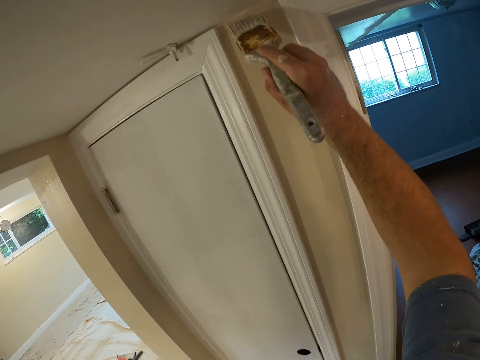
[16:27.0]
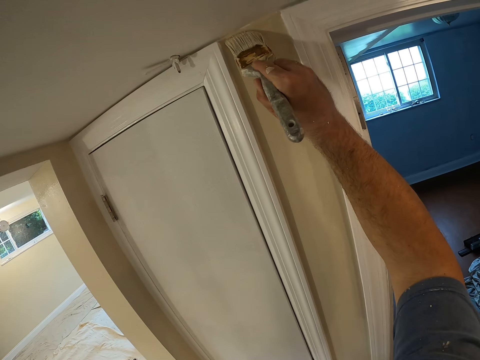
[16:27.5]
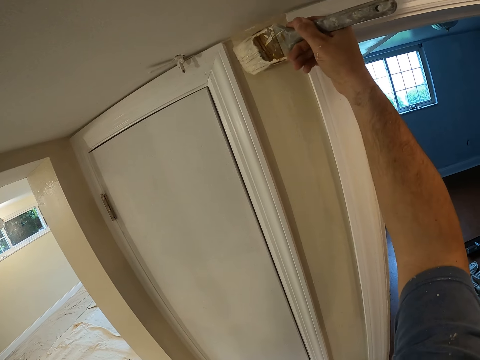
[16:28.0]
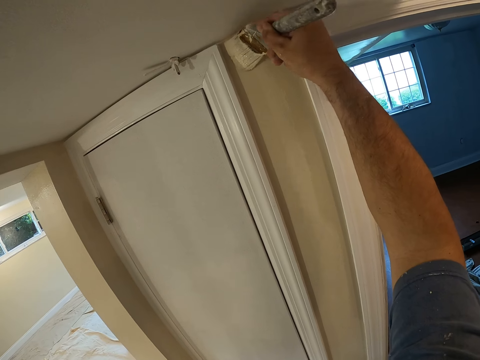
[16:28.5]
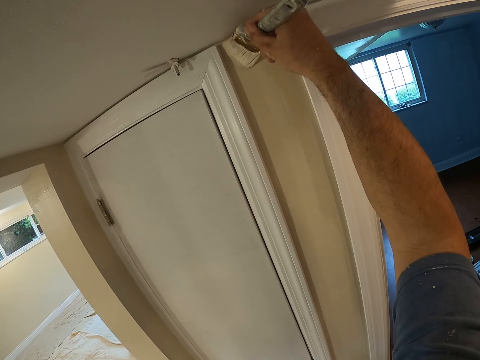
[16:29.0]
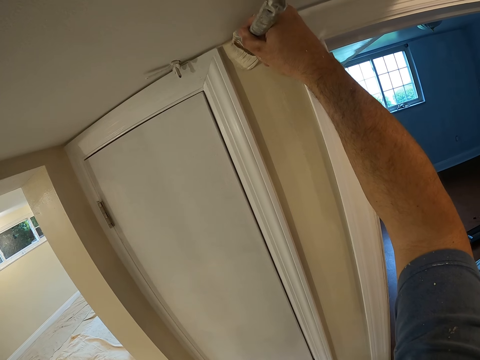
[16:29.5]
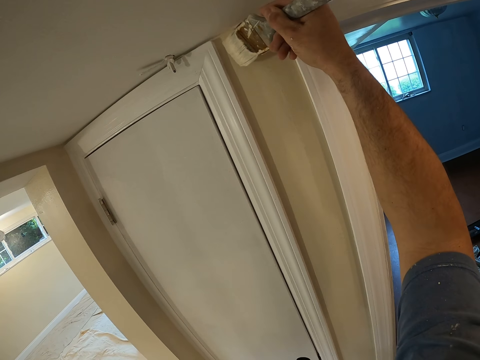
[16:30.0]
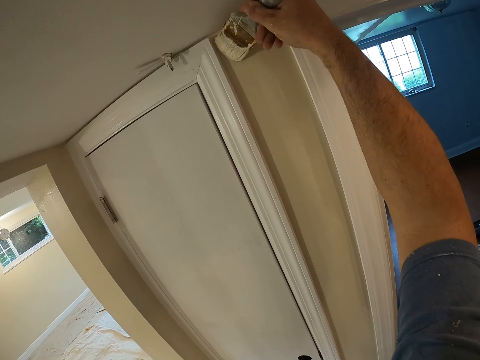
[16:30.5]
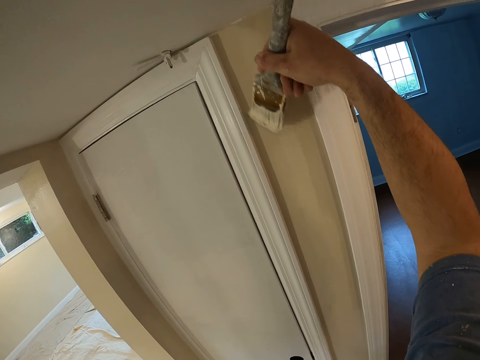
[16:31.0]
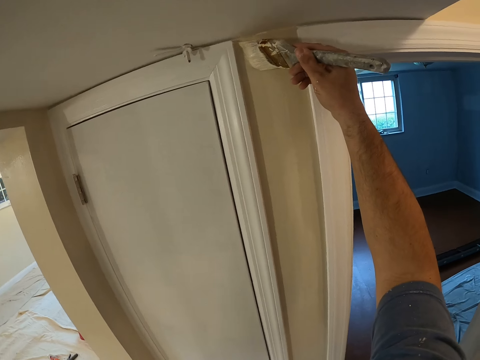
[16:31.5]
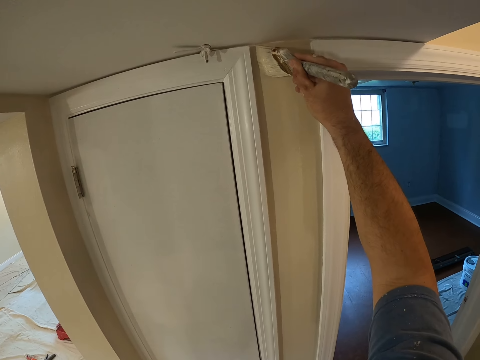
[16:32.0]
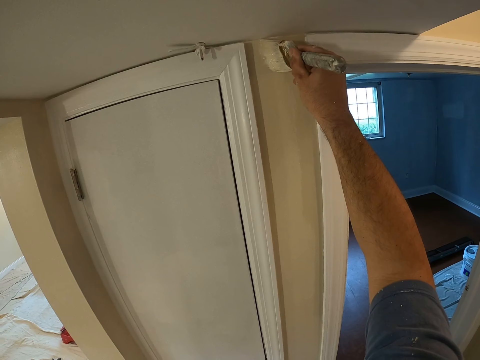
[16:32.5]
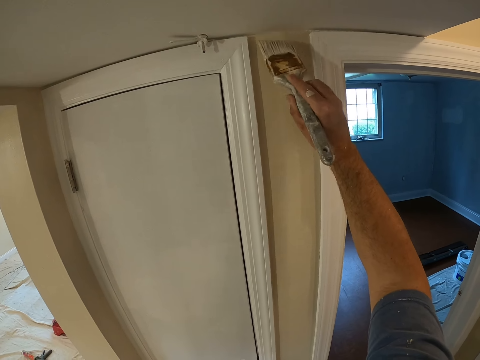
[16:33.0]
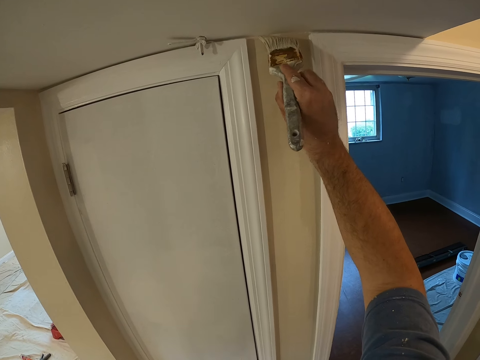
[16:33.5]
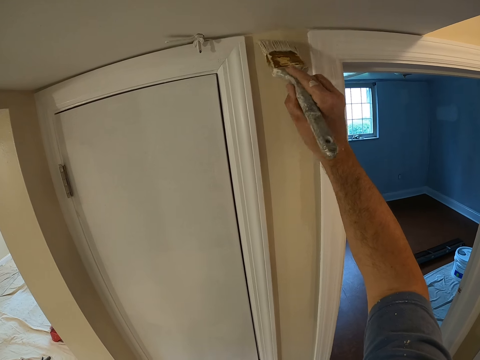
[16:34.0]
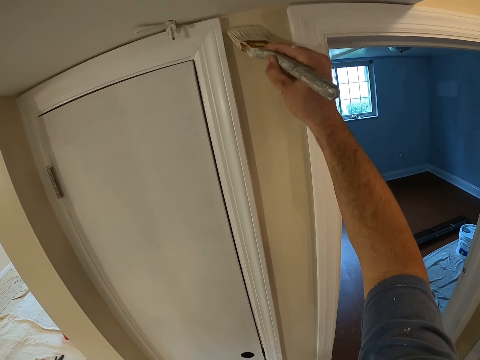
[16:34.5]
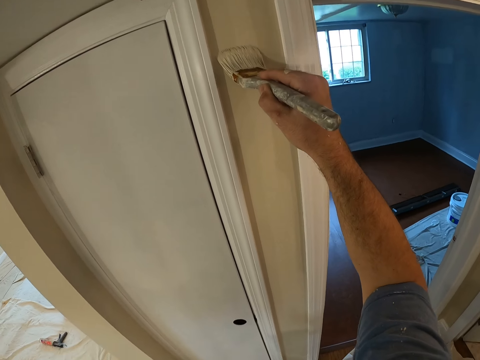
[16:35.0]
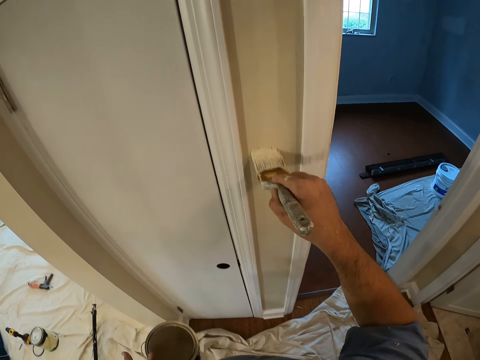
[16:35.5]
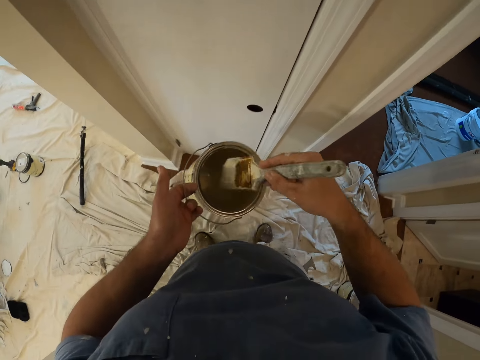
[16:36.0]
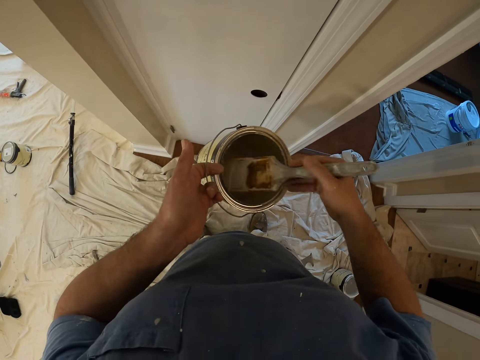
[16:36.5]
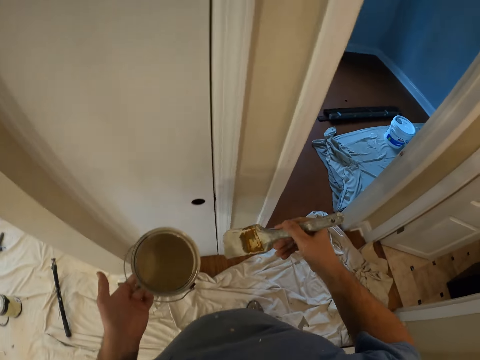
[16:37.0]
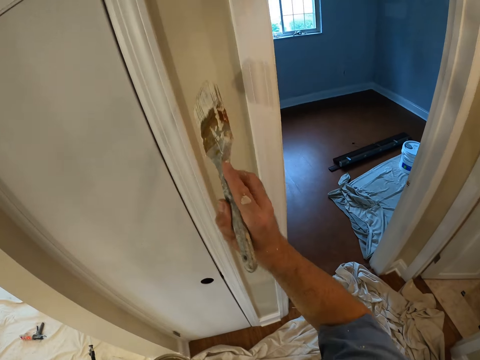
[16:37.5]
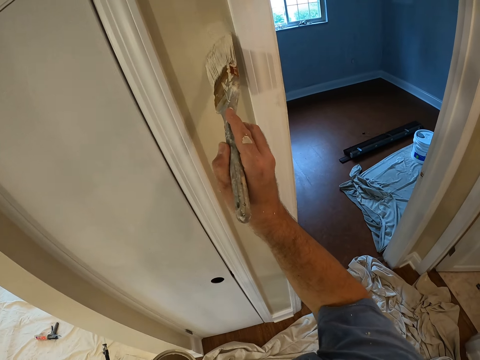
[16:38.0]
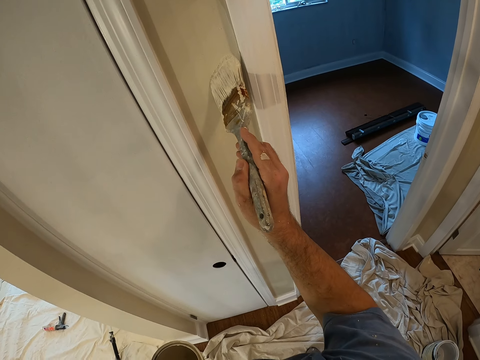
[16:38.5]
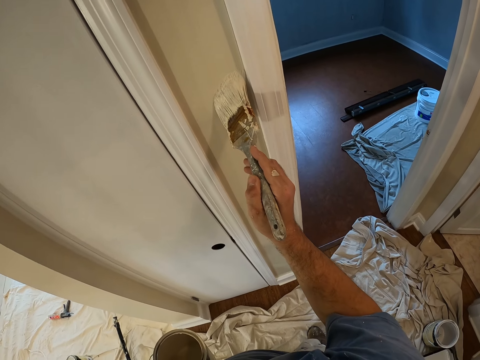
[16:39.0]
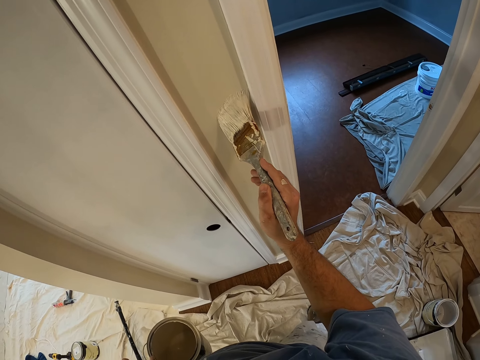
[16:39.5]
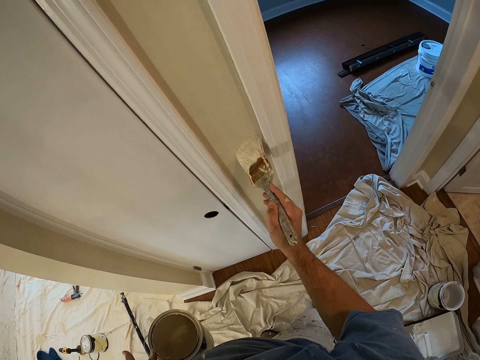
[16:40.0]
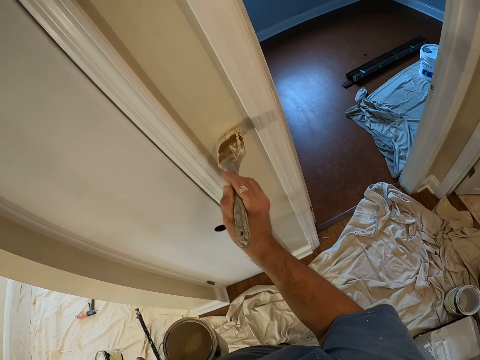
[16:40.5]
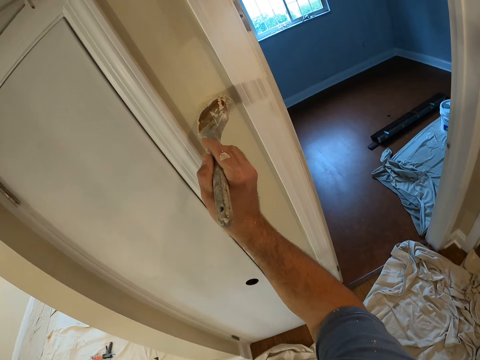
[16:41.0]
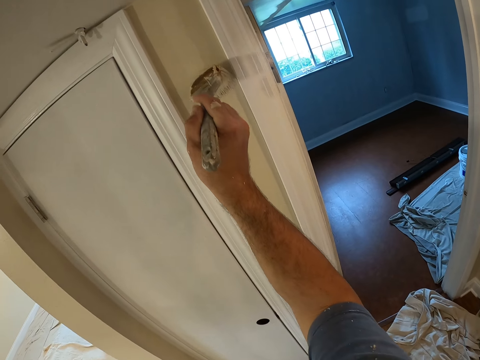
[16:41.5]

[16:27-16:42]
The camera wearer dips the paint brush into the bucket of paint. They continue to paint the wall.

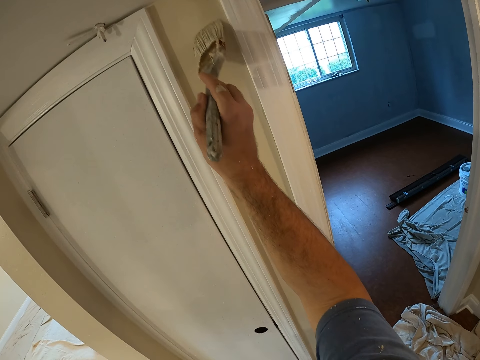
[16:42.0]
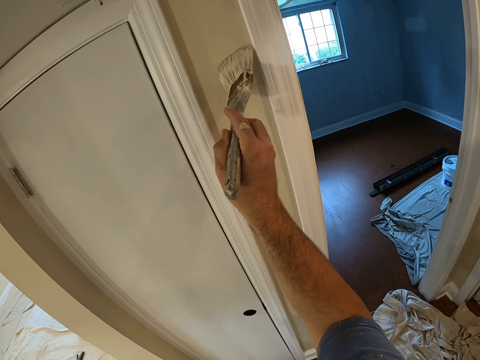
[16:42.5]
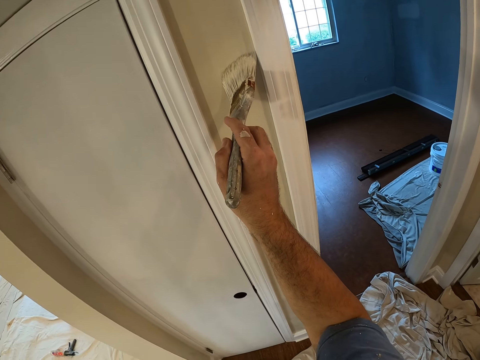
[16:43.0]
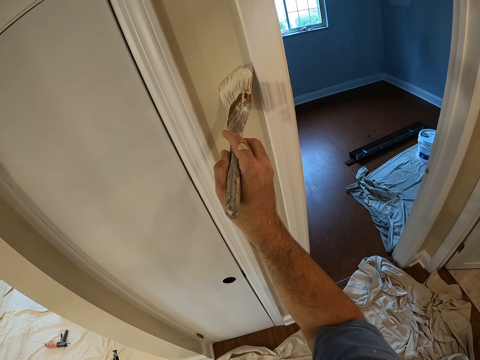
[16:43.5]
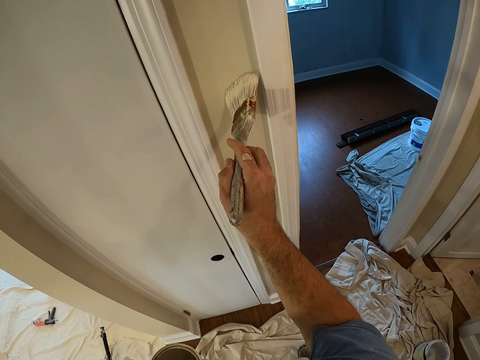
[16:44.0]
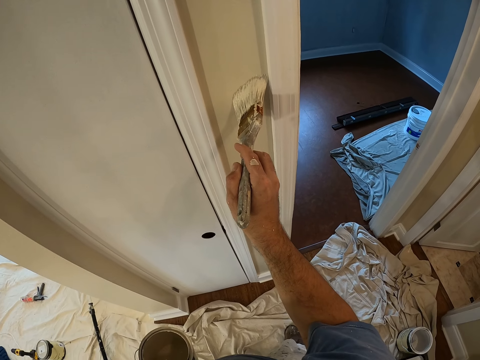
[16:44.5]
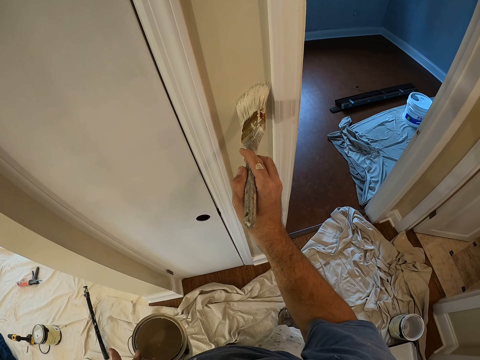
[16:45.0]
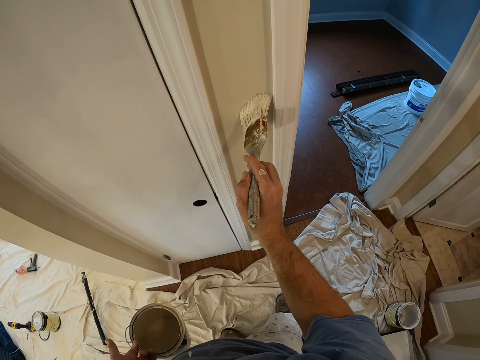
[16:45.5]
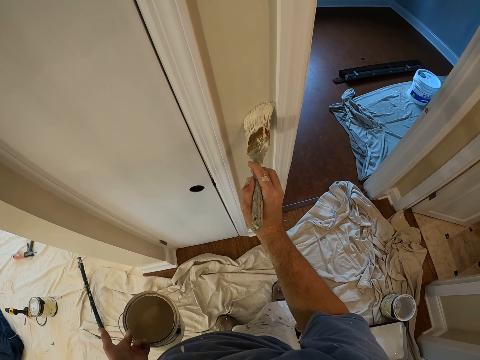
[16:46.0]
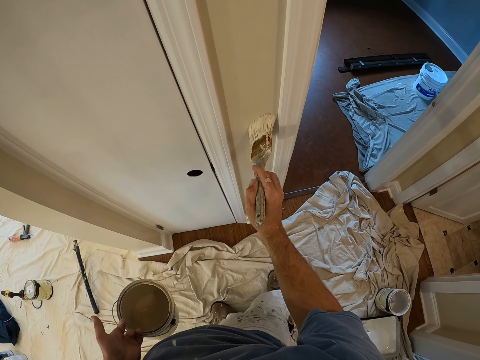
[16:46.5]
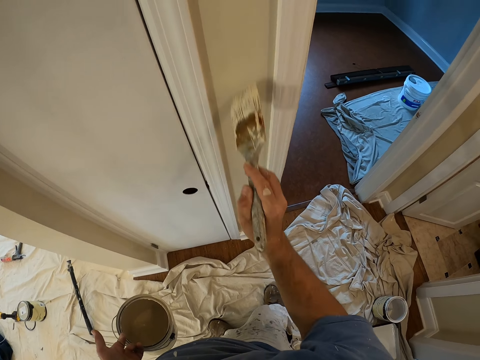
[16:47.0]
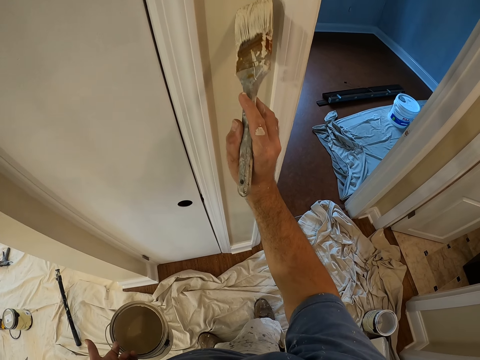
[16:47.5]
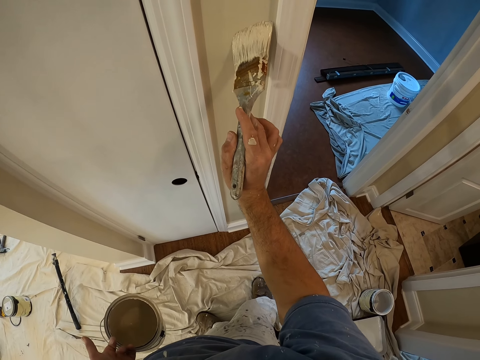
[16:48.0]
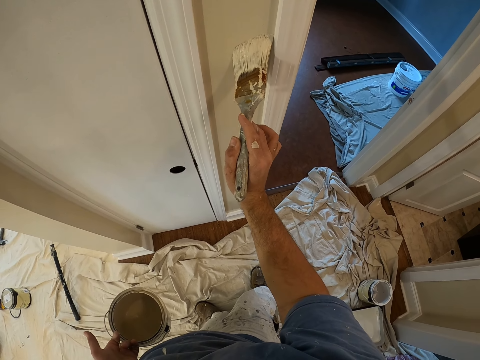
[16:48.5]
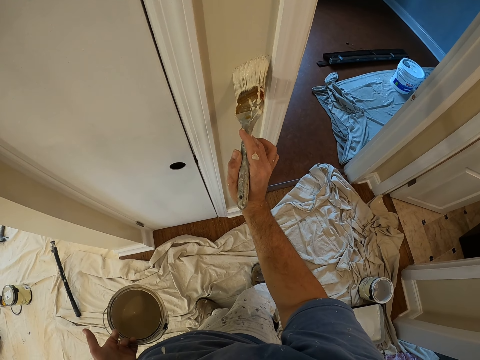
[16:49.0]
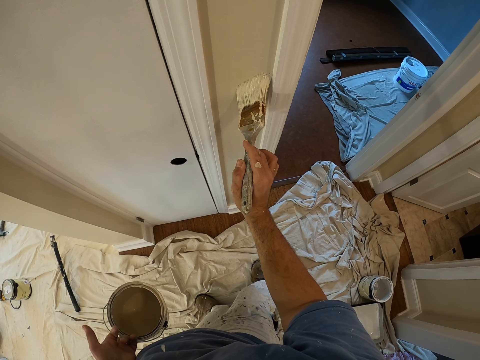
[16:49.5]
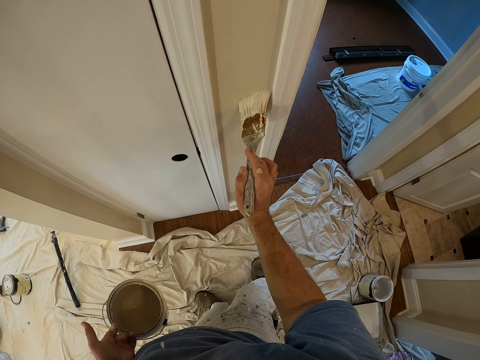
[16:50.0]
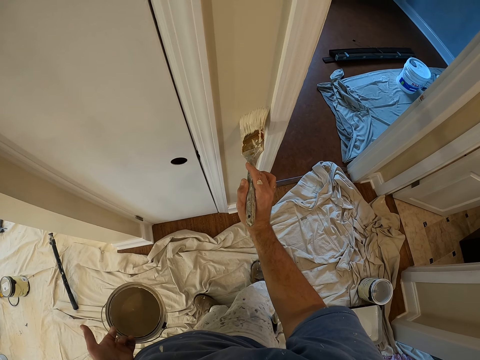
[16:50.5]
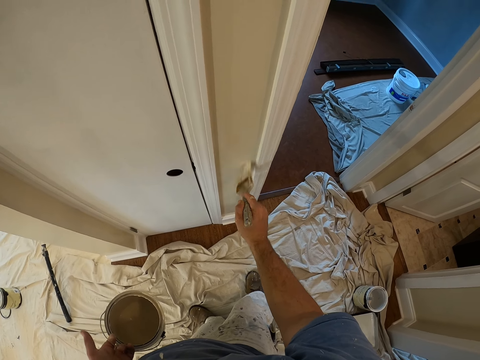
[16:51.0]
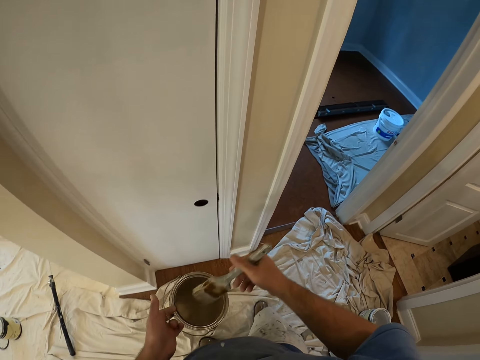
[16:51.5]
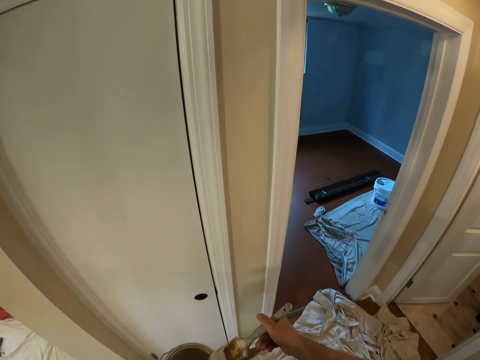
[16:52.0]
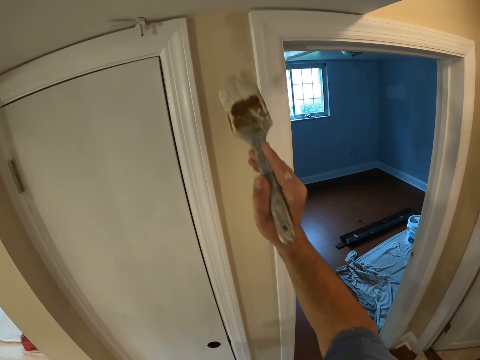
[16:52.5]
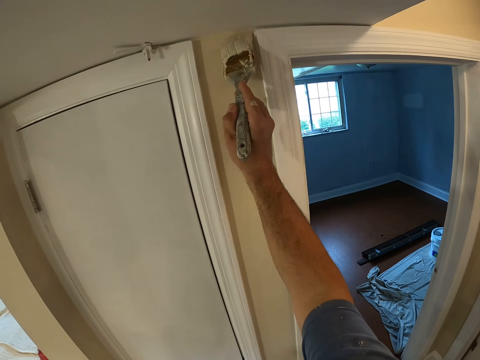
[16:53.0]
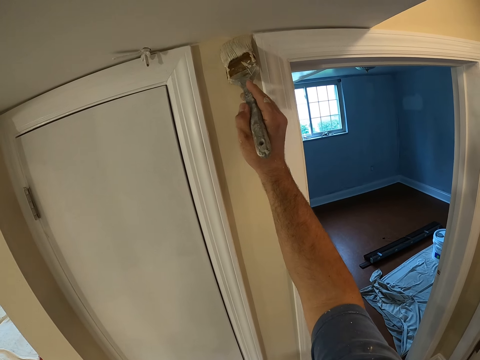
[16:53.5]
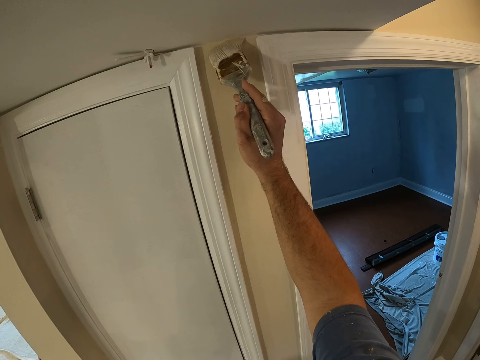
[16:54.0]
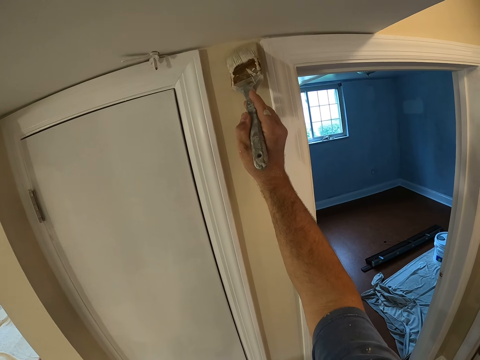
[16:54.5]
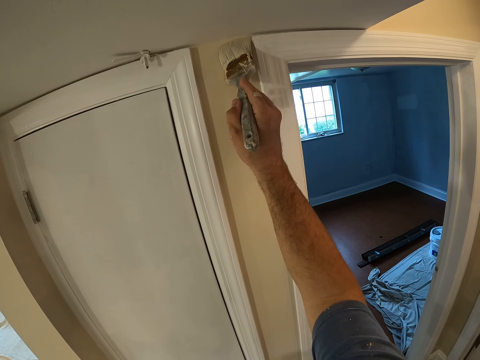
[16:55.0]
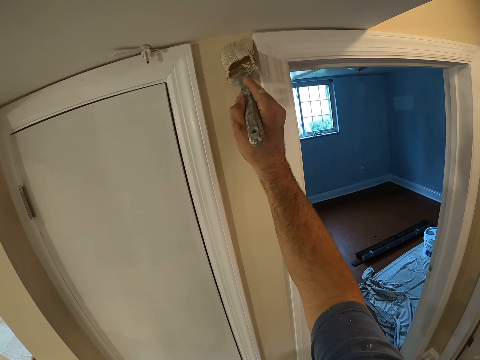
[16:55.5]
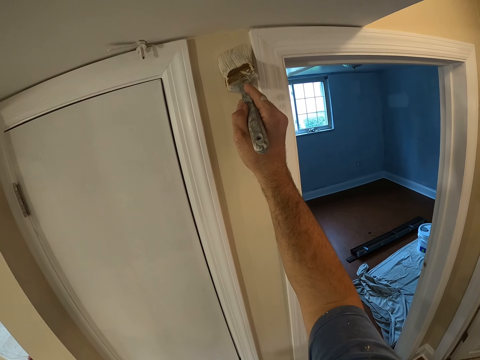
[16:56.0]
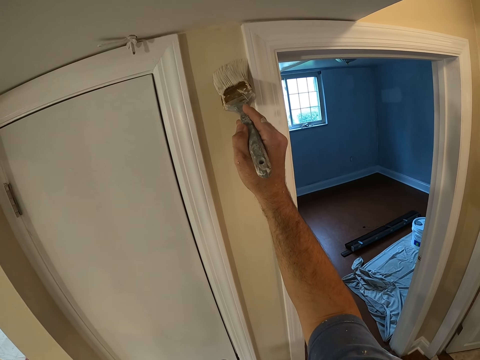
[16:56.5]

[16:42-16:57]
The camera wearer dips the paint brush into the bucket of paint. They continue to paint the wall.
